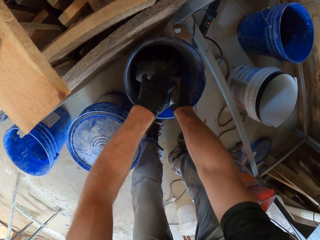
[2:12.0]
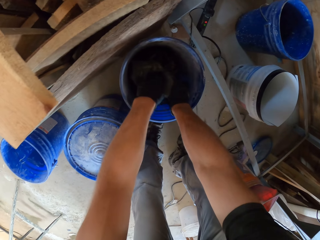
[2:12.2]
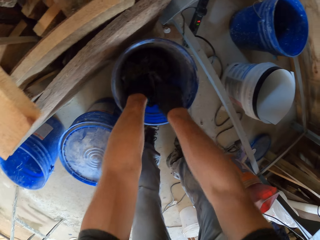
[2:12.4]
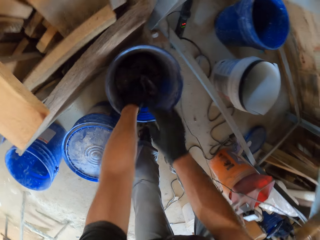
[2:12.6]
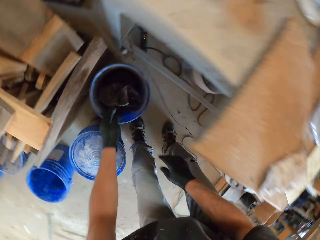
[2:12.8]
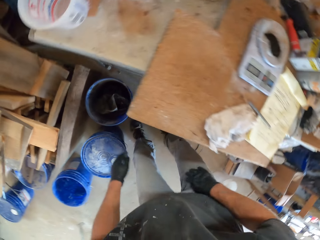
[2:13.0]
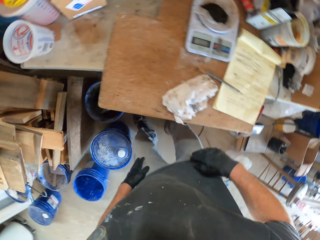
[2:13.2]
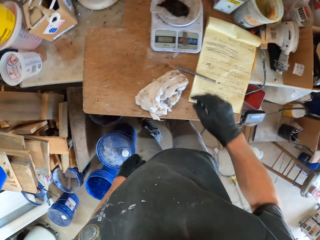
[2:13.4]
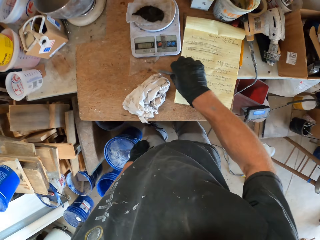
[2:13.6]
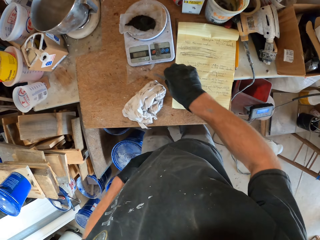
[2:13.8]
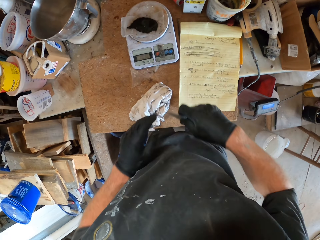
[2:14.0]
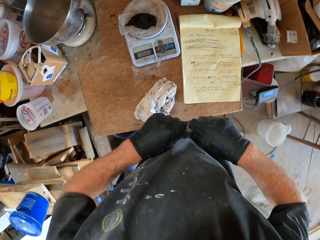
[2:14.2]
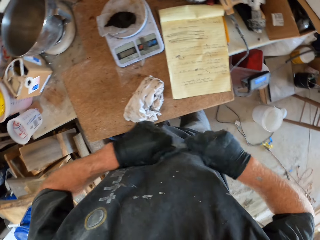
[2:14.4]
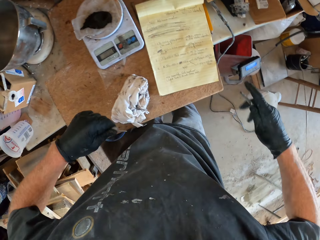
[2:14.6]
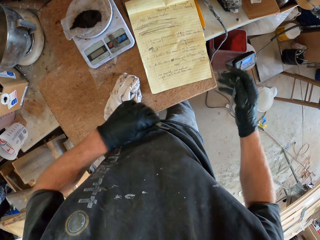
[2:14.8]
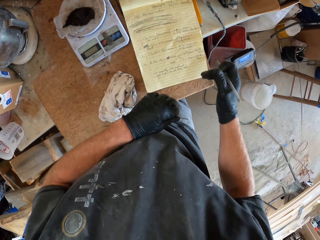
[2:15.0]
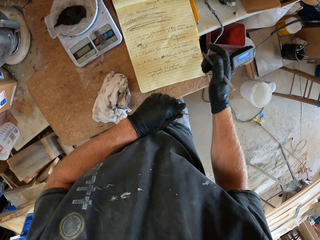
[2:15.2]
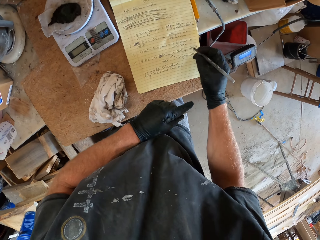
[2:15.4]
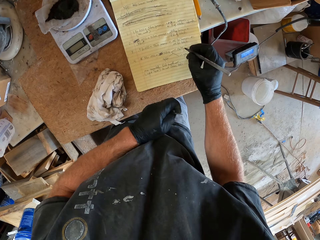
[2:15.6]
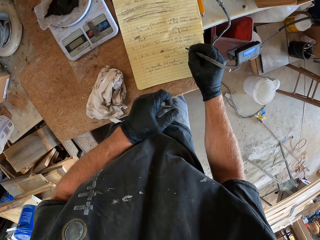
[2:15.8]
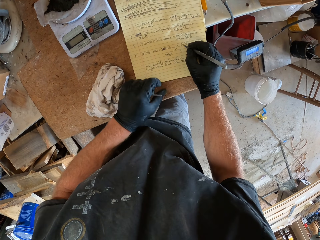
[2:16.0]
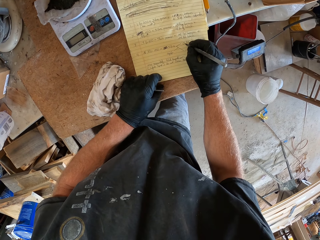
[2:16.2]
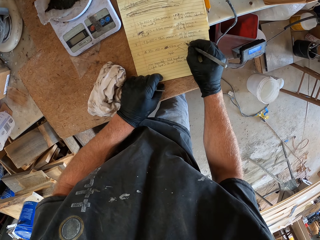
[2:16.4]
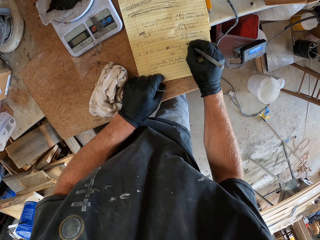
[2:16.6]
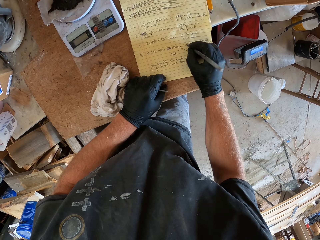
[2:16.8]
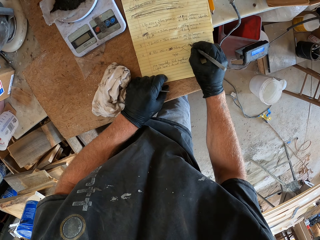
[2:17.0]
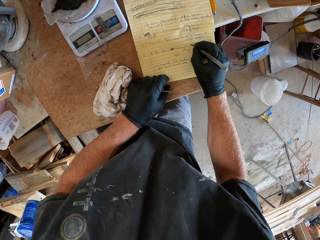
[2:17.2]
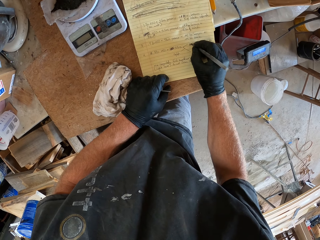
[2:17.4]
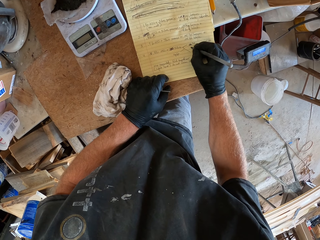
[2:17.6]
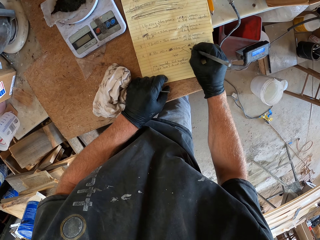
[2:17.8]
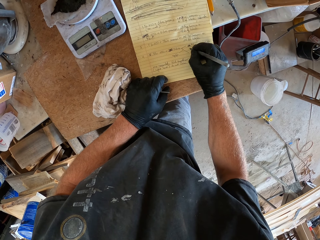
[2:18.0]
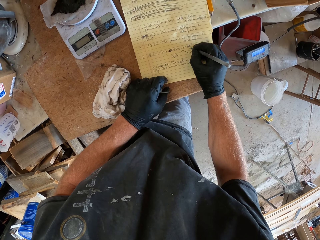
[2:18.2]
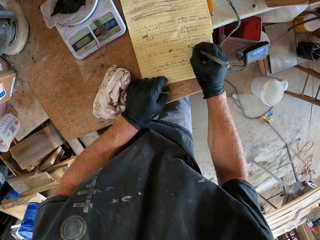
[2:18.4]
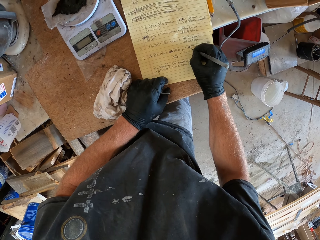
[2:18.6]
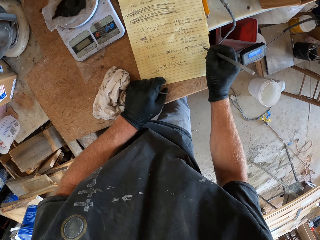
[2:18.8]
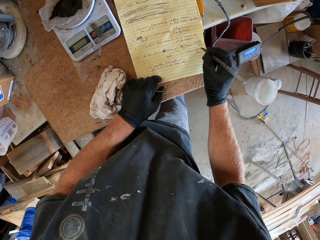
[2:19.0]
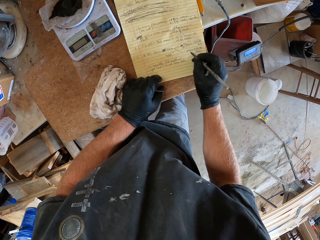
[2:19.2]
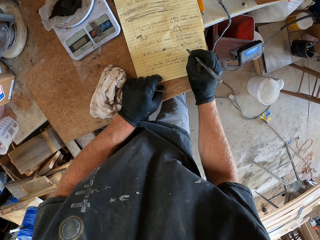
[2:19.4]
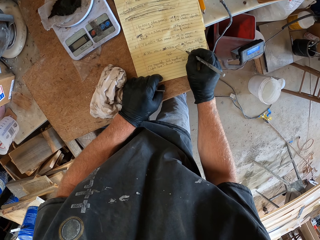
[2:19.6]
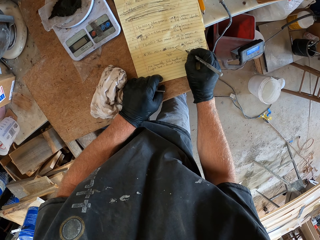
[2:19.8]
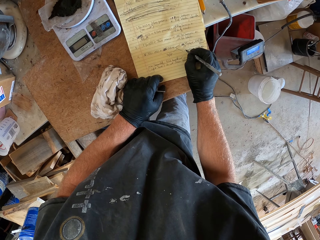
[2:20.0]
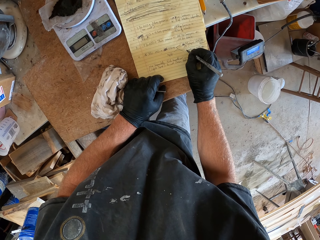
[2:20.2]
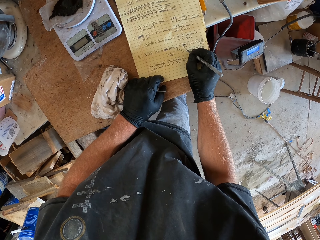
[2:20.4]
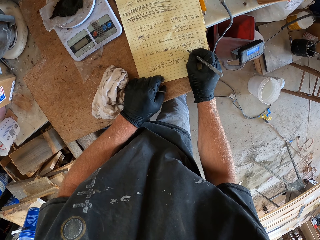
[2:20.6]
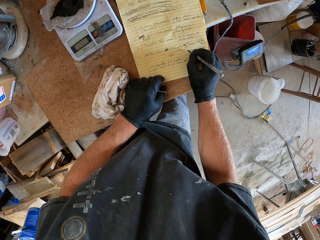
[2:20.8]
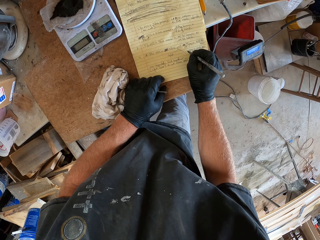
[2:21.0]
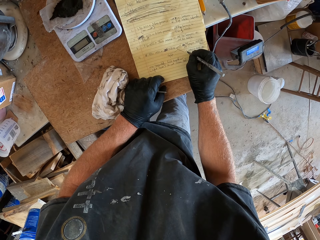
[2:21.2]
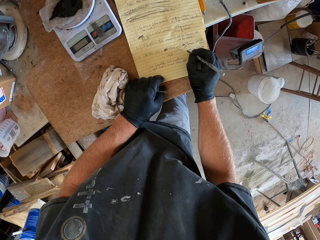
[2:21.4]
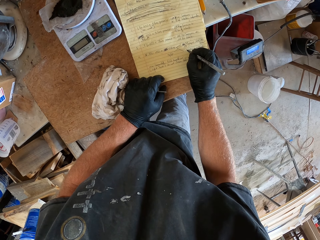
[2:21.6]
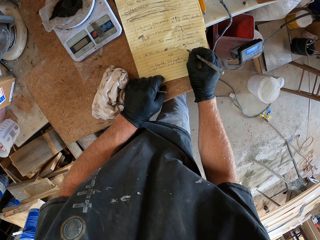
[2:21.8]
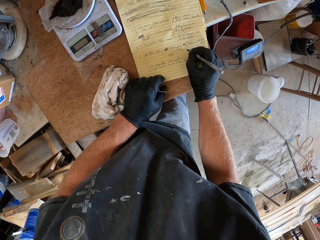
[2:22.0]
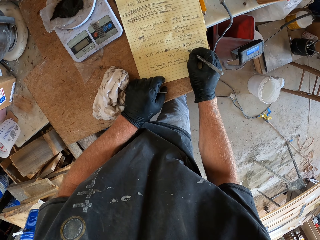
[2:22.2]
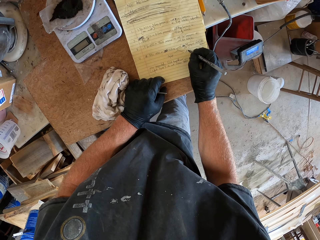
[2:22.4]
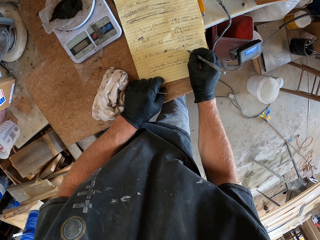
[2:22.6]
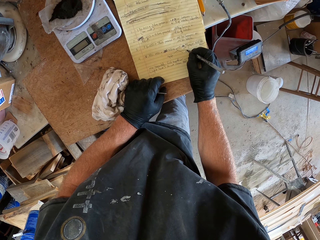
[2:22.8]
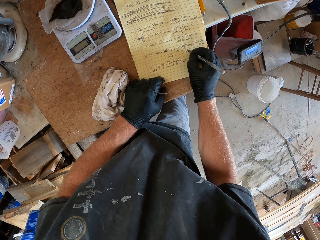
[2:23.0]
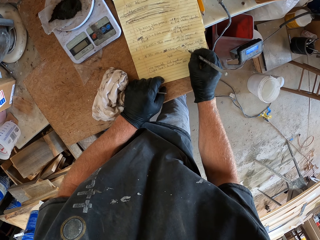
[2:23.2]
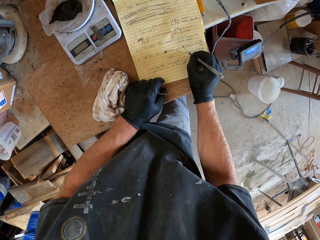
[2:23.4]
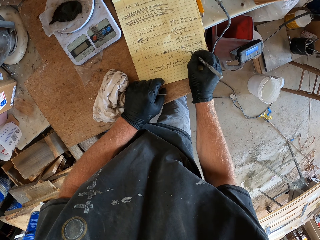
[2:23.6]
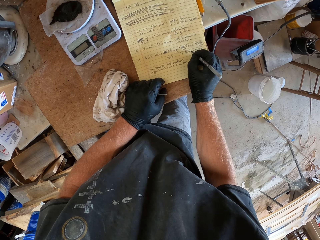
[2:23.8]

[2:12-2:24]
The camera wearer puts the spoon in the polythene bag. They put the nylon in the bucket. They wipe the hands on the trouser. They pick up the pen and open the pen lid. They touch the table. They write on the book.

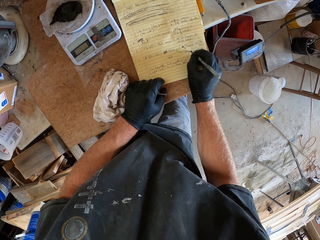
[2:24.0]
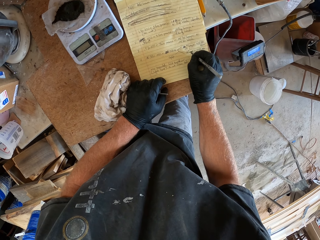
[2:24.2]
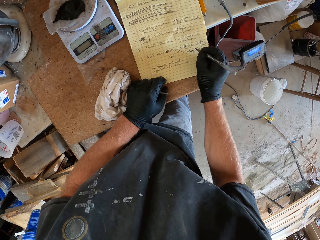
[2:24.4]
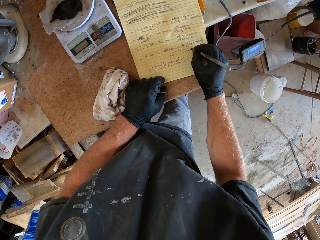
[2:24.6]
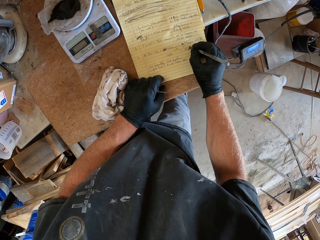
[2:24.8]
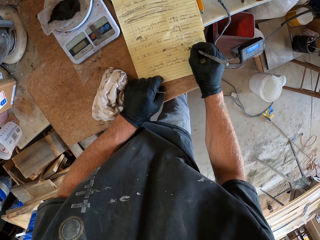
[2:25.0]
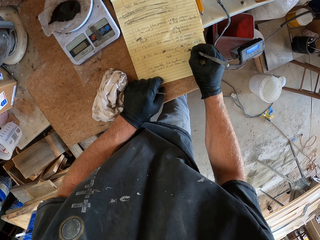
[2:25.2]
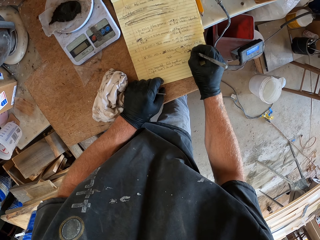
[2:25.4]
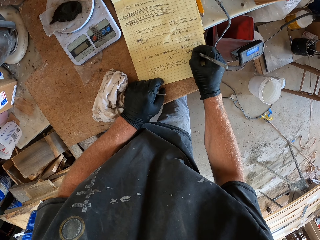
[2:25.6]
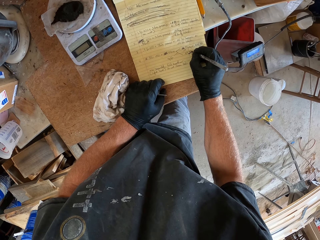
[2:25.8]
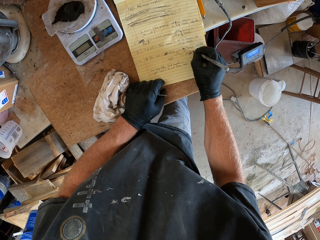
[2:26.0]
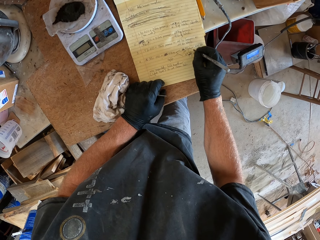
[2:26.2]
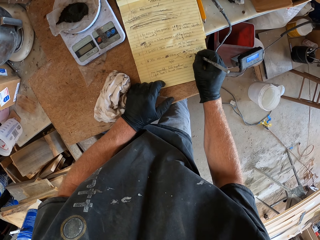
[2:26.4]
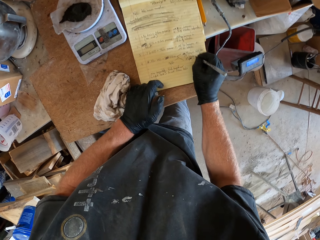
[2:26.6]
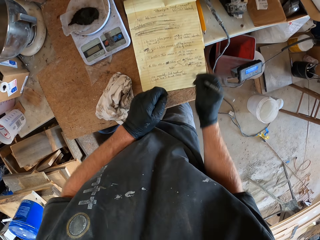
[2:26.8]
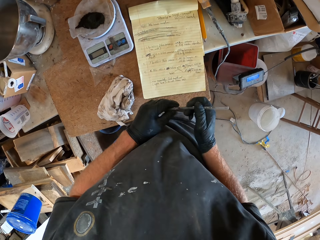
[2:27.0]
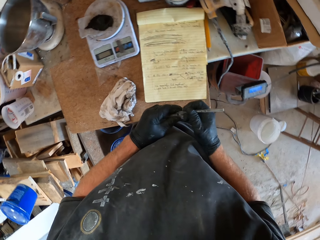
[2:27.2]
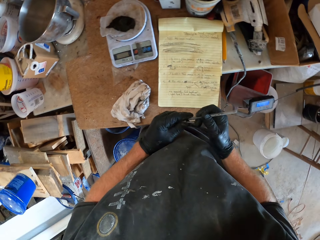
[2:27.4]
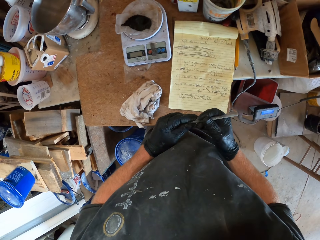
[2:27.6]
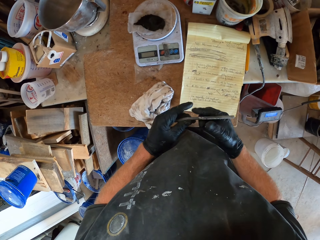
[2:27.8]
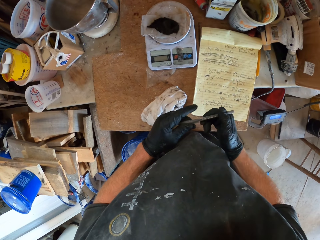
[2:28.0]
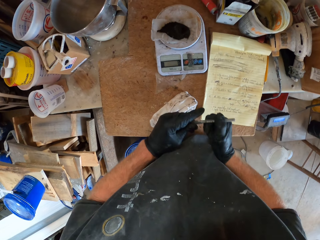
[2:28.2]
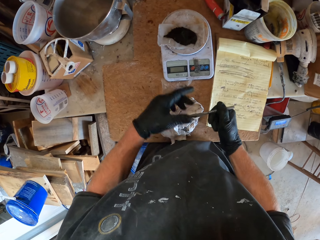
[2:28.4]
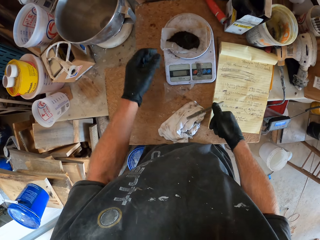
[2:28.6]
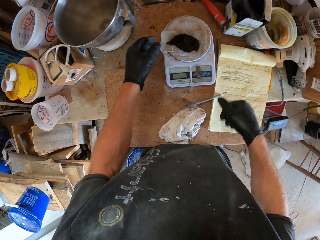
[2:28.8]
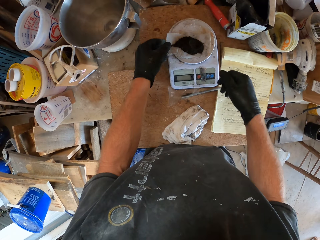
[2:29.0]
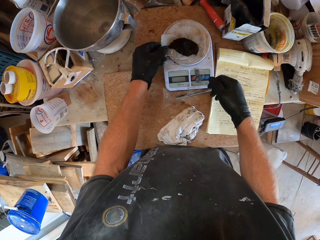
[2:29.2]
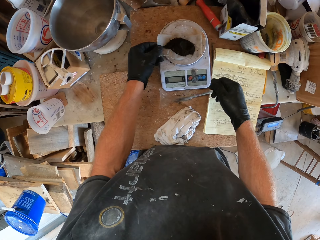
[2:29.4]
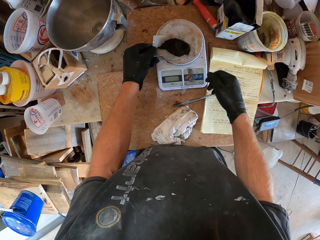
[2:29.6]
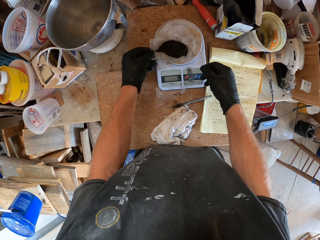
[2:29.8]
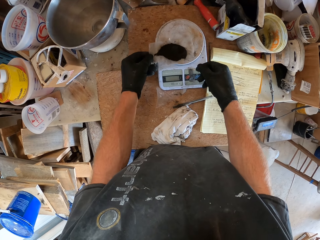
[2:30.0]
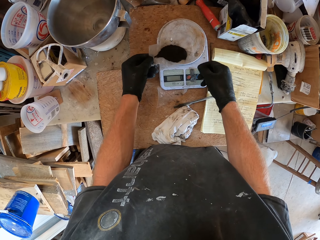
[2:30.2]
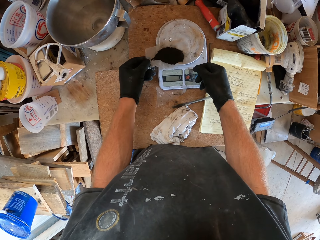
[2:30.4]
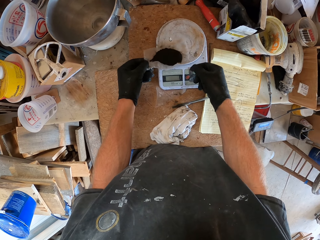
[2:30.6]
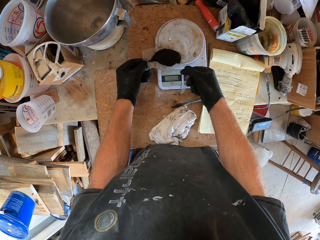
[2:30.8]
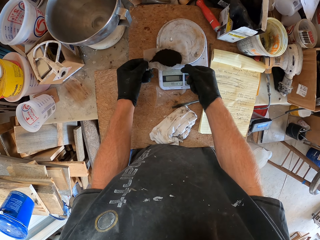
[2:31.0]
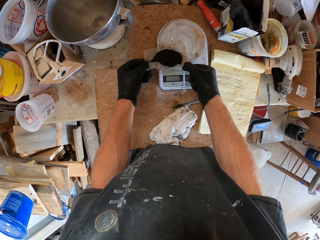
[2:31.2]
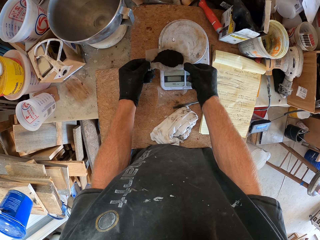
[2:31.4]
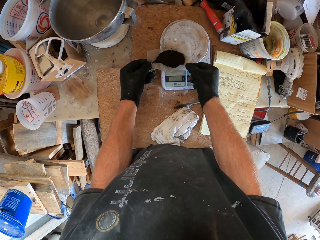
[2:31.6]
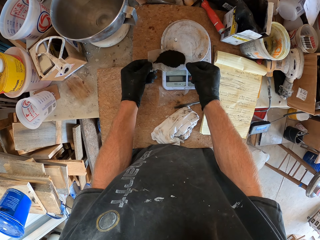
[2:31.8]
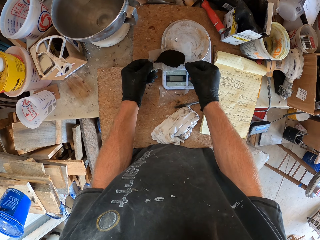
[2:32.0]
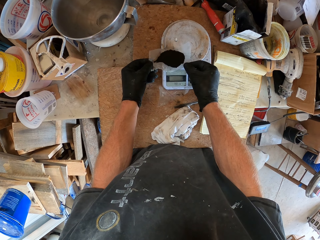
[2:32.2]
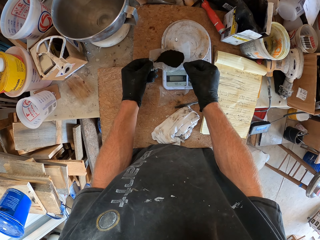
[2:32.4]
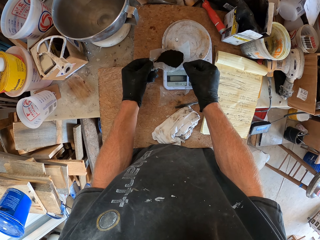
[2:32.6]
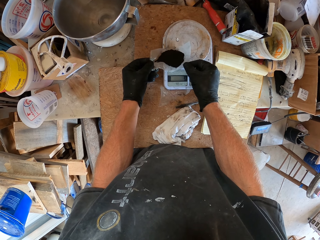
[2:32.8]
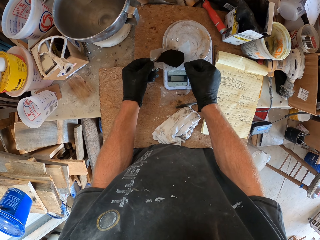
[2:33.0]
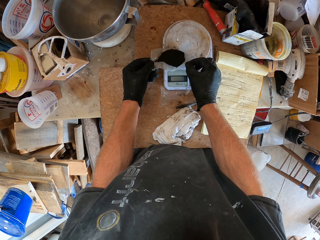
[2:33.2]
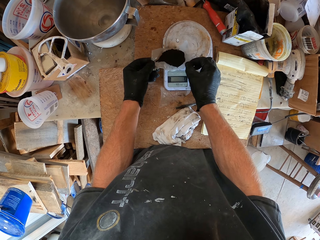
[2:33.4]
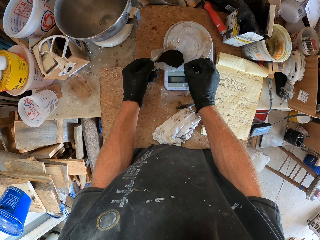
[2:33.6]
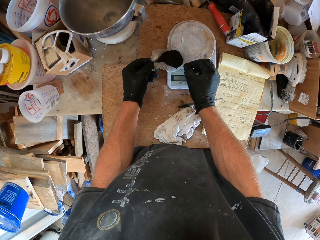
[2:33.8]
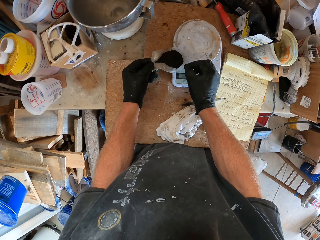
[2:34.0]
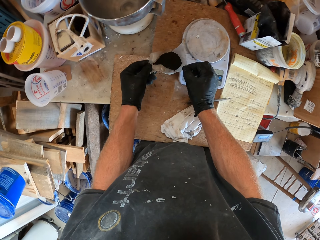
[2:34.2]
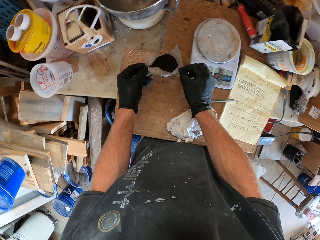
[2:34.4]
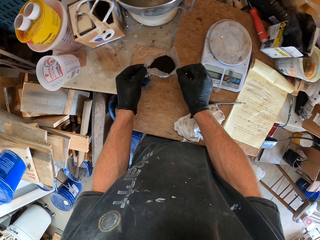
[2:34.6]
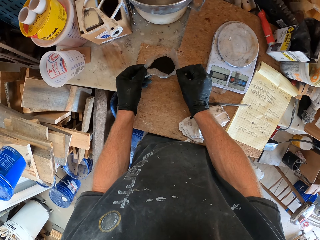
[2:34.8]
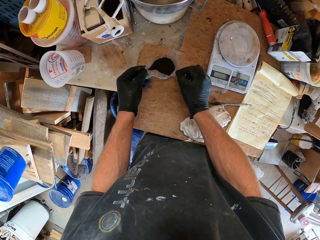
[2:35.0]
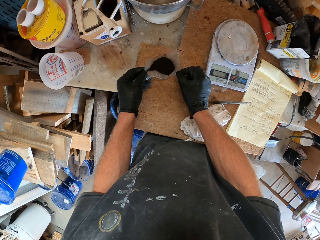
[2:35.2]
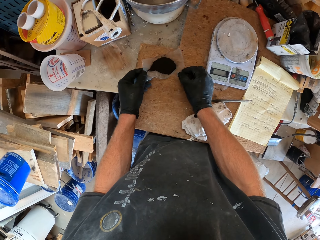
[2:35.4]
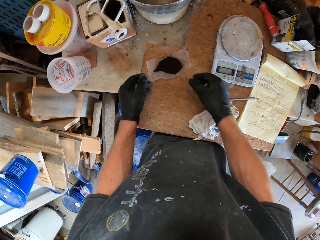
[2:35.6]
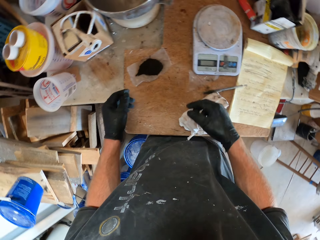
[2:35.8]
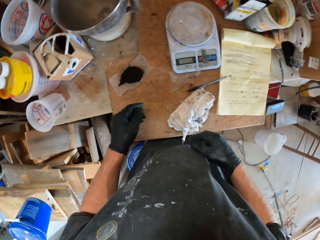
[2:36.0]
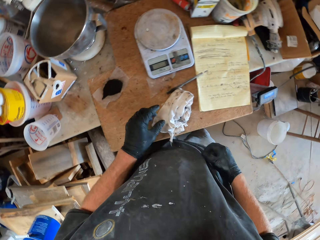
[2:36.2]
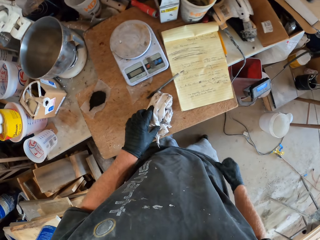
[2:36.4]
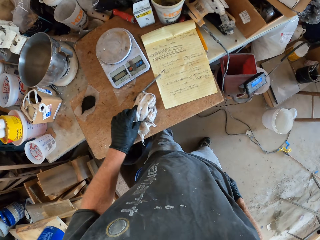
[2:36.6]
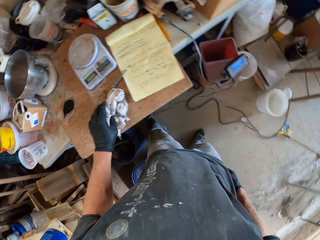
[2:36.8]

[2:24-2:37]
The camera wearer puts the lid on the pen. They pass the pen to the right hand and put the pen on the table. They move the paper. They lift the paper. They put the paper on the table. They move the leg. They touch the piece of cloth.
